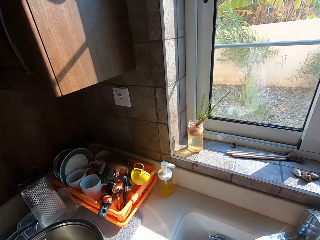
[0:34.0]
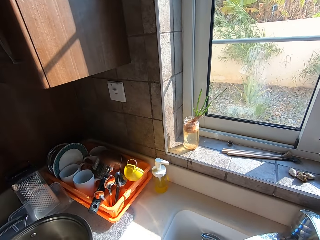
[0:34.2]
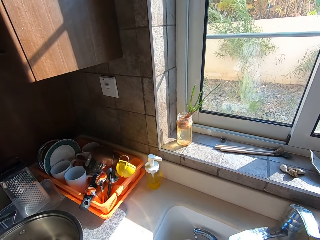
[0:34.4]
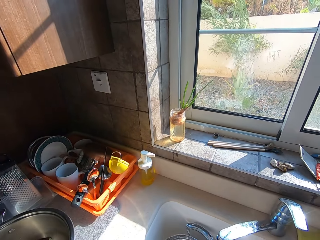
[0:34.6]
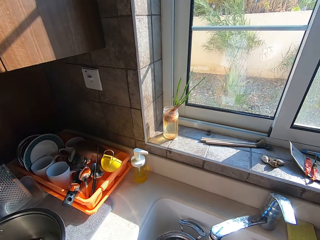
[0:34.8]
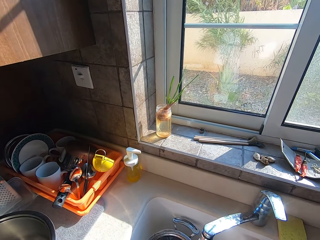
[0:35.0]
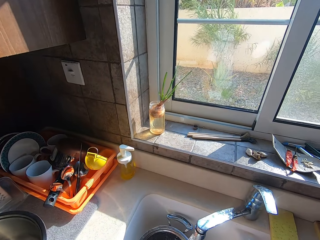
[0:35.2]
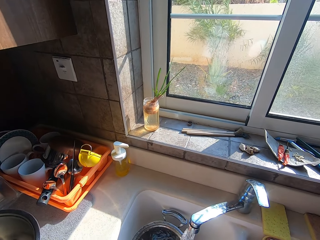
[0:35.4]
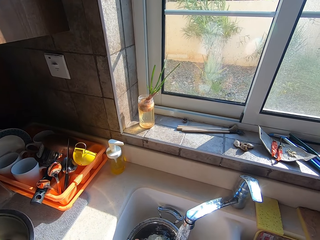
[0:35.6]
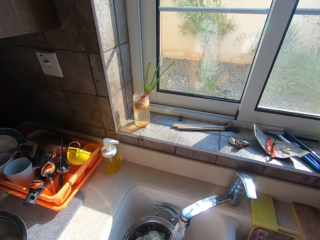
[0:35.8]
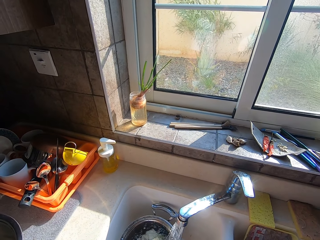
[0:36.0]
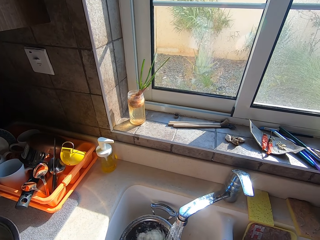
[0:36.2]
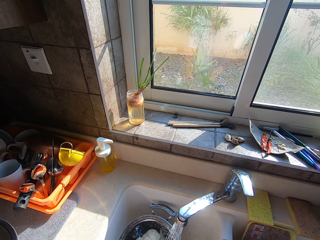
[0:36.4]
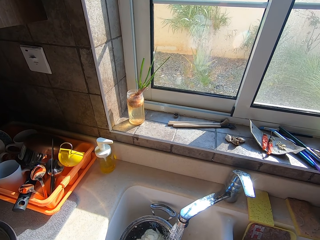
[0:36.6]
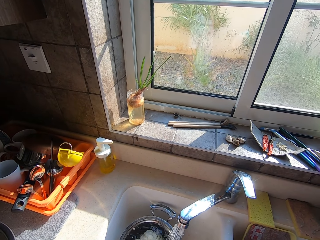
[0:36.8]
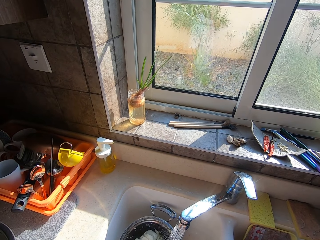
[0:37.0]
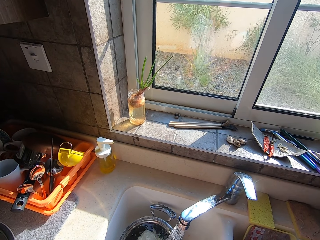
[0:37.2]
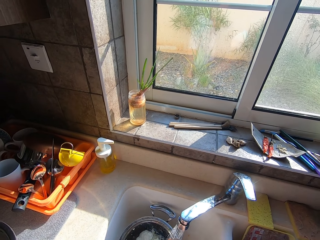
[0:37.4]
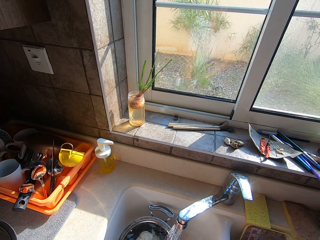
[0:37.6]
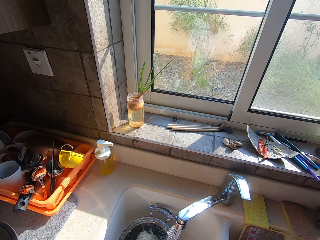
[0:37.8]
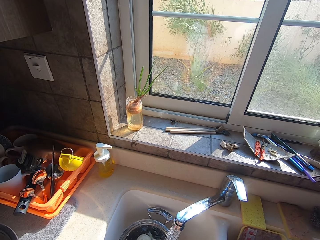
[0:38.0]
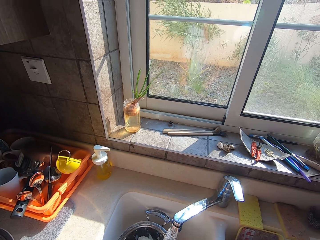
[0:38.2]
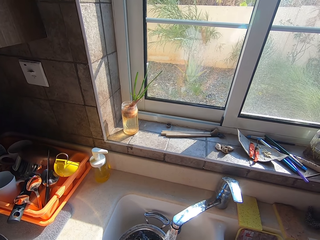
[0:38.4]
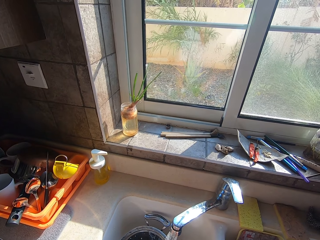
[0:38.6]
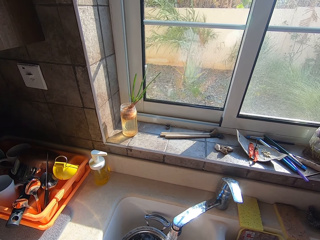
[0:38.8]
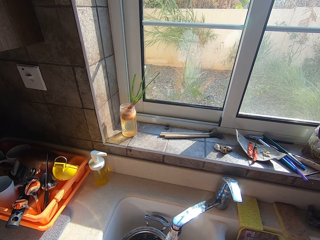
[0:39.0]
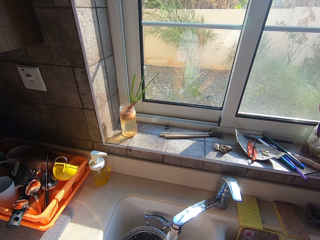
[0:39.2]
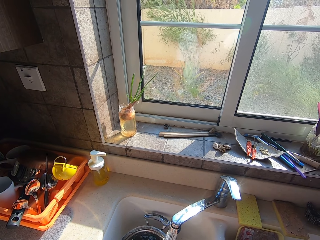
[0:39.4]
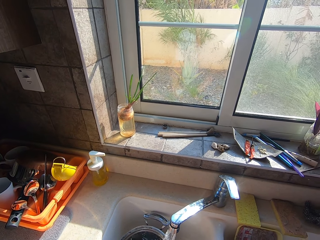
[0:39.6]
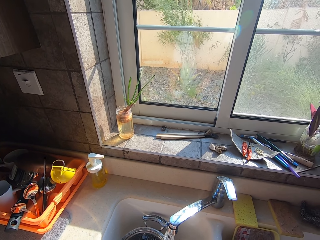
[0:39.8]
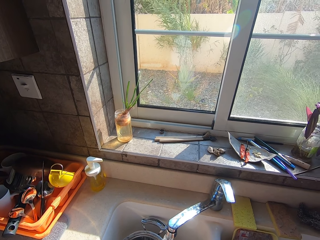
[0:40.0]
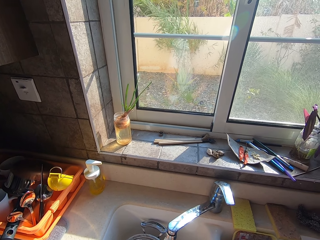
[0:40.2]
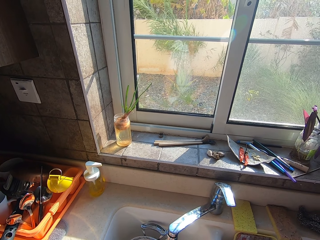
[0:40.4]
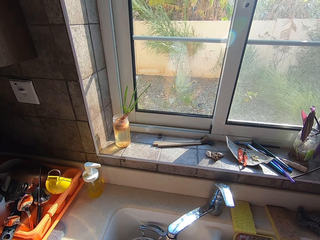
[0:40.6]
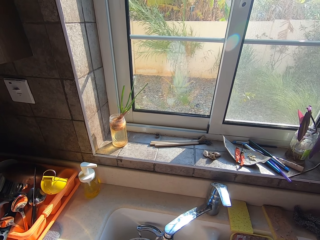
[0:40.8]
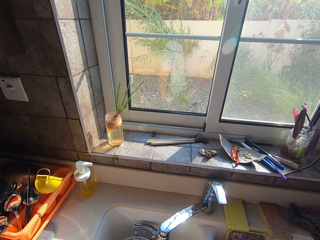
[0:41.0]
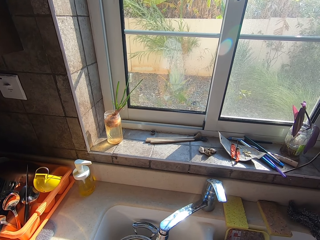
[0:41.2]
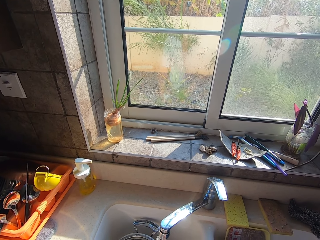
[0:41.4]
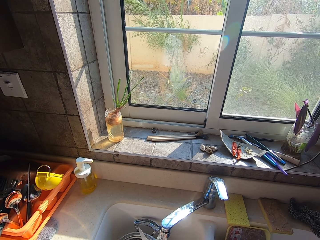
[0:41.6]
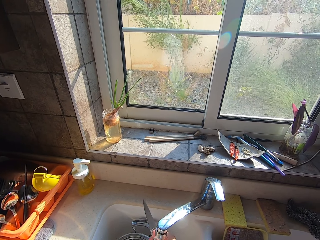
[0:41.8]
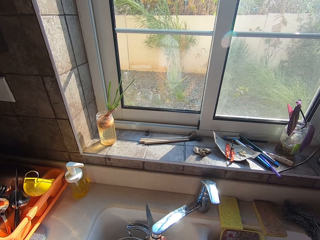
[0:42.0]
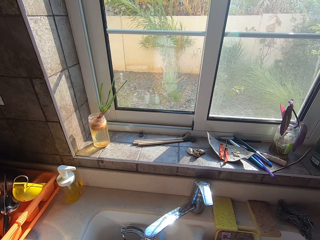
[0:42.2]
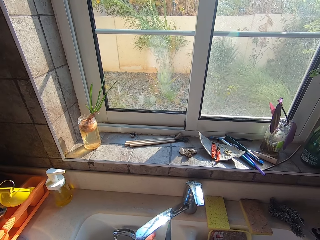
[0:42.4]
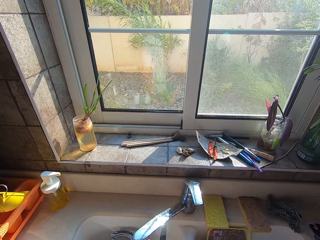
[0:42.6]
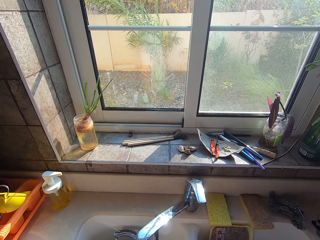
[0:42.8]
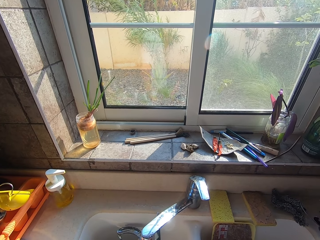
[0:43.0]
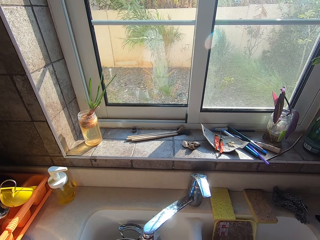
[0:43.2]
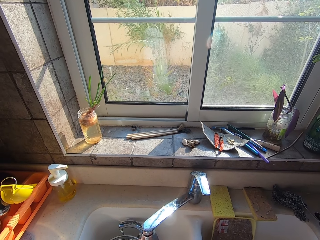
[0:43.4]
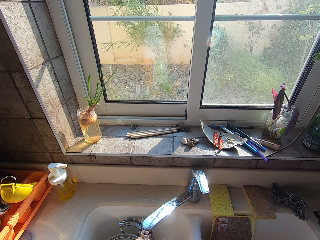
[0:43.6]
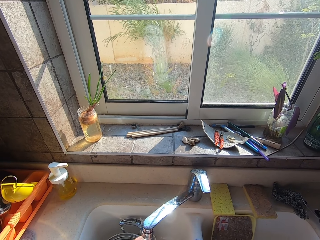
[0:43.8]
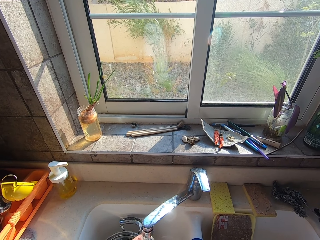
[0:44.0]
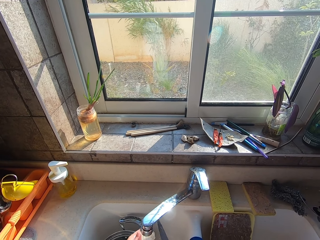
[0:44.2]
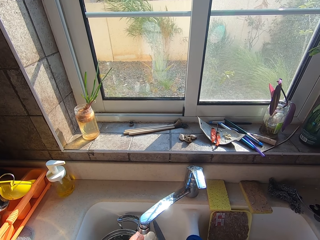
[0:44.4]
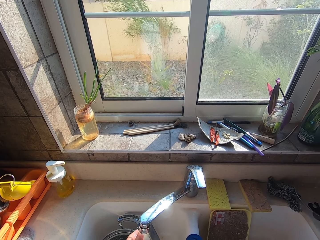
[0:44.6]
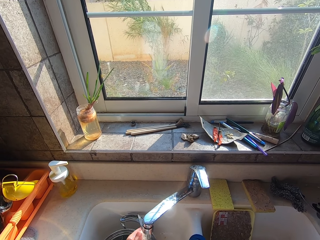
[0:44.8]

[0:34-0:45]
The camera wearer places an onion in the pot. They leave water pouring. They wash the onion.

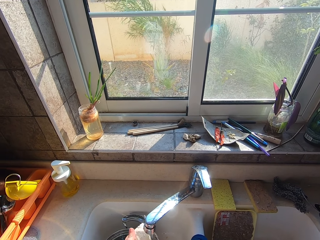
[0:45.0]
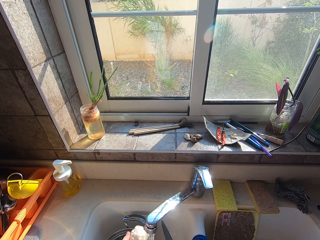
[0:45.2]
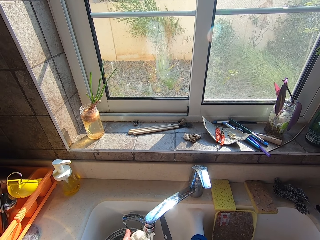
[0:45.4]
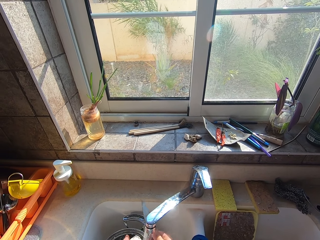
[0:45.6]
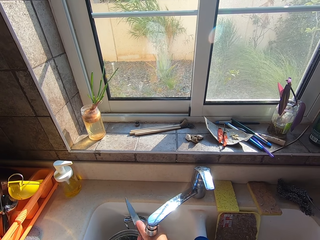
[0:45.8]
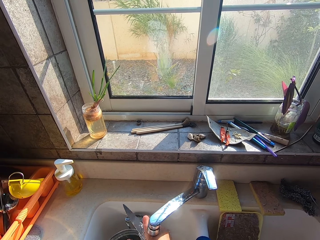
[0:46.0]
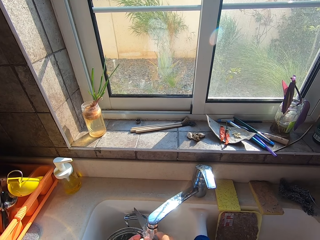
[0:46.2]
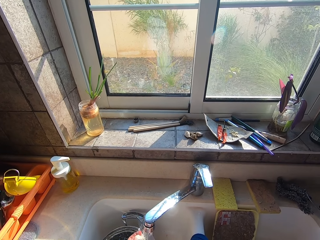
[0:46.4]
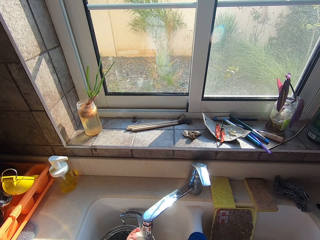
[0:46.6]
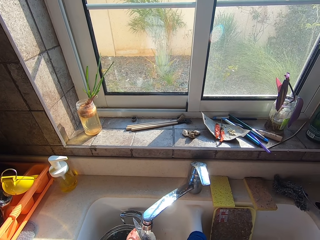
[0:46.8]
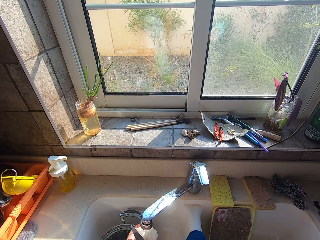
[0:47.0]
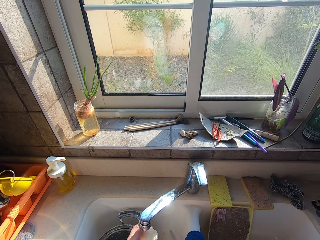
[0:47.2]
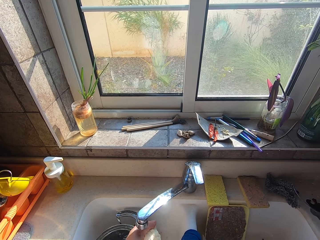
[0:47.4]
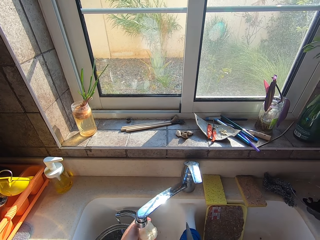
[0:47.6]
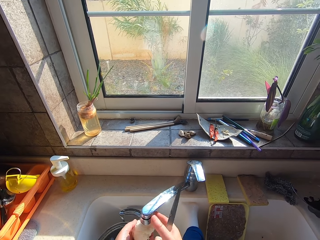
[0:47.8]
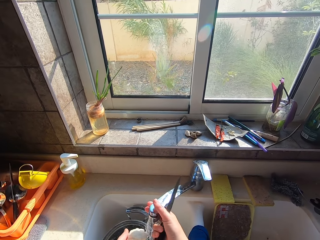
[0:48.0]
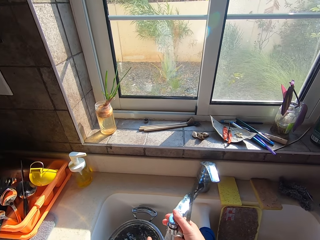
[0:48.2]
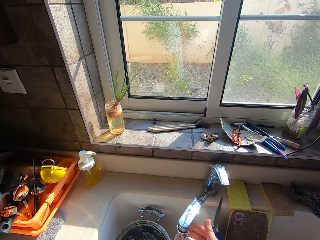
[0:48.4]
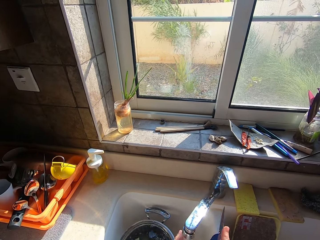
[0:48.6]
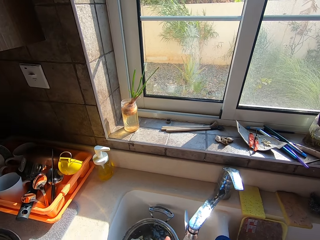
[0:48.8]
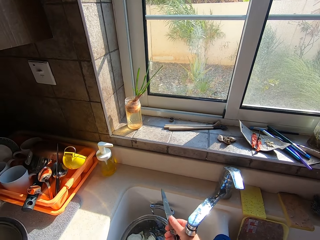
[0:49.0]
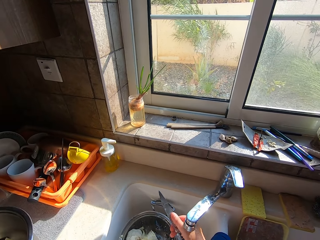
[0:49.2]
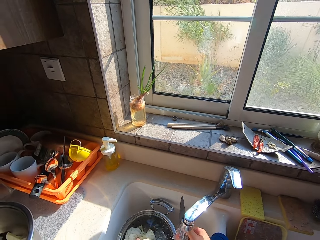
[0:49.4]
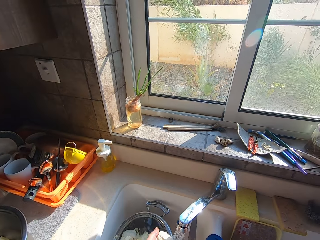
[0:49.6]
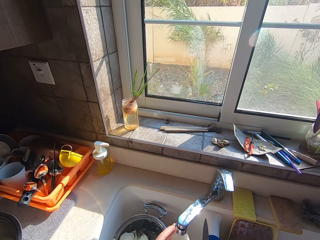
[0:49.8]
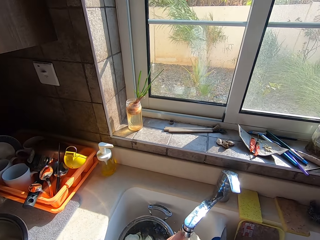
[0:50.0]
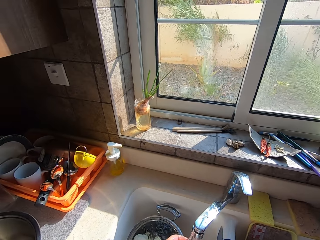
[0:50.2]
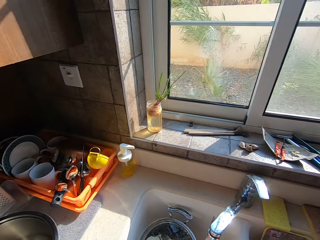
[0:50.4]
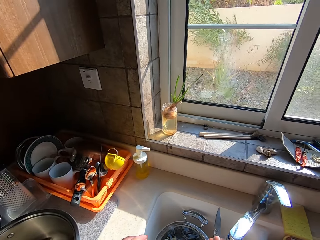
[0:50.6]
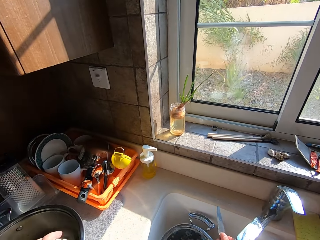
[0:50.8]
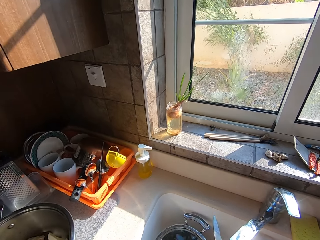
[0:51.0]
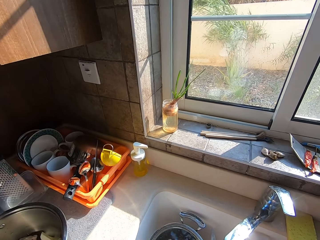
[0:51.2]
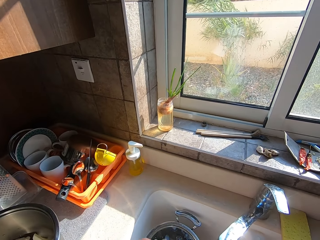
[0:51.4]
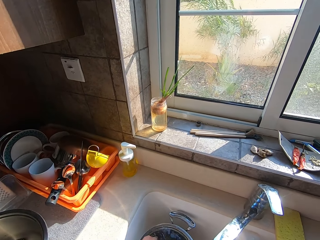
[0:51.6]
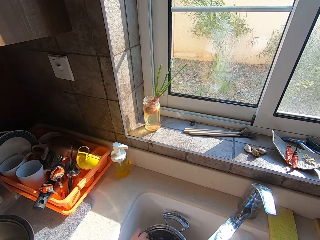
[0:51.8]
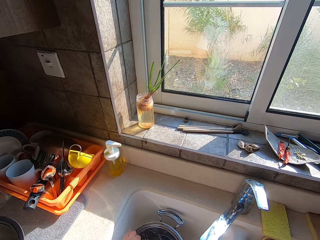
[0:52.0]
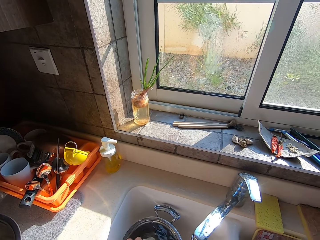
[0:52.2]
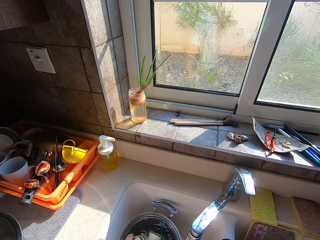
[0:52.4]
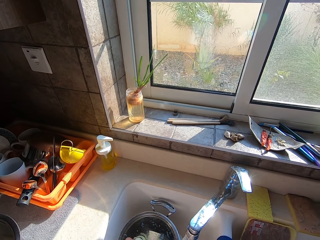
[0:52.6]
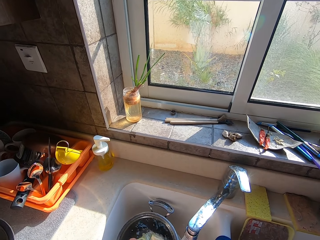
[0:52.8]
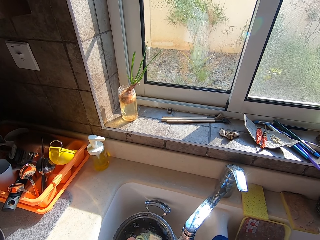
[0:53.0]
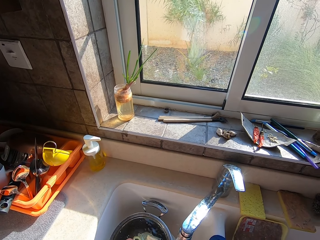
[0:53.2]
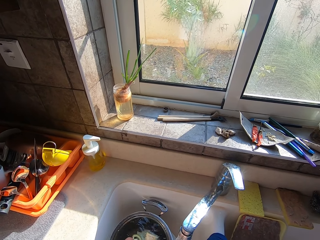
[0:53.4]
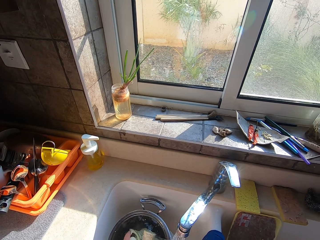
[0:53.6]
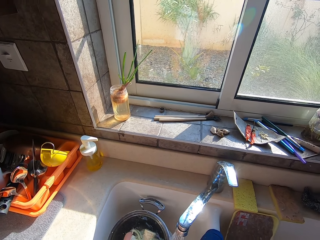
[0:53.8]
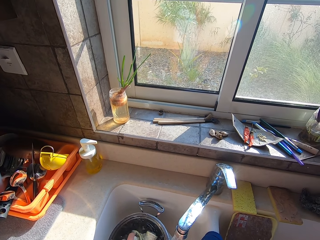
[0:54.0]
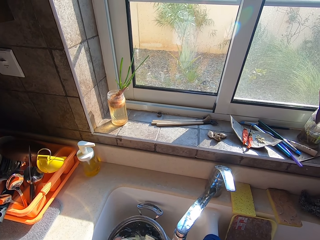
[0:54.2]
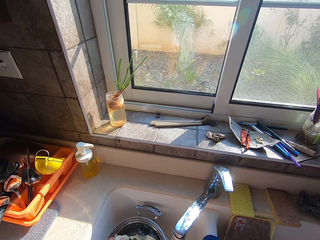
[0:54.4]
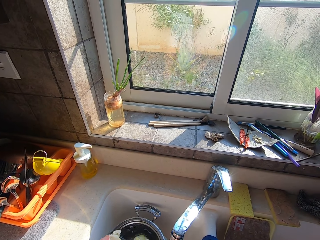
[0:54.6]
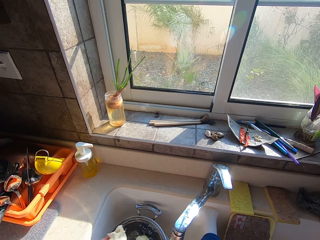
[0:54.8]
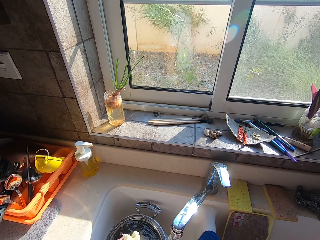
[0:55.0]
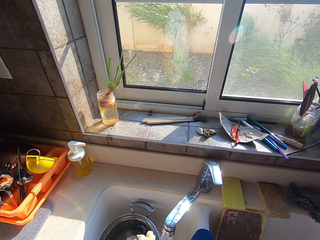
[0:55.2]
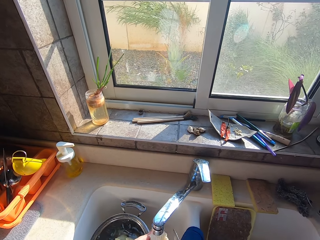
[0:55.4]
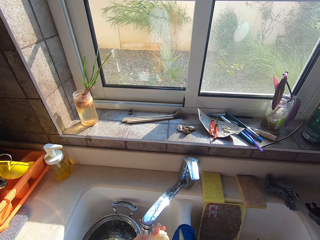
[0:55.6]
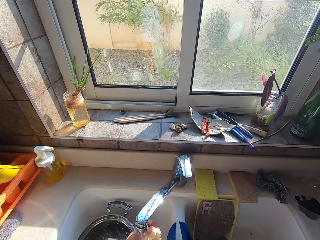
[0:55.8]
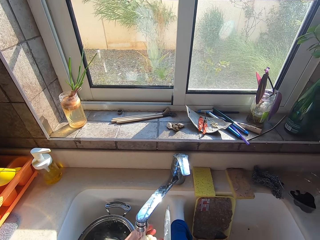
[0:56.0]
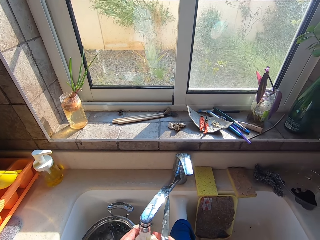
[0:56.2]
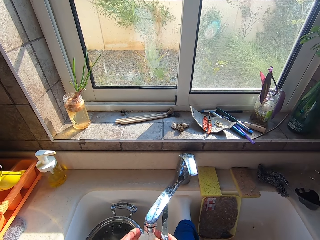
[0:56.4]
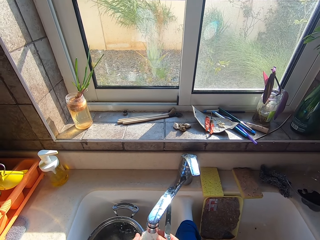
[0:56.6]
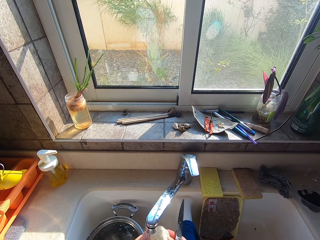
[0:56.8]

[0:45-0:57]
The camera wearer slices an onion with a knife. They twist a tap. They wash the onion.
